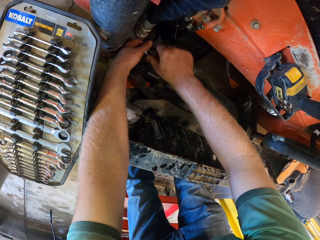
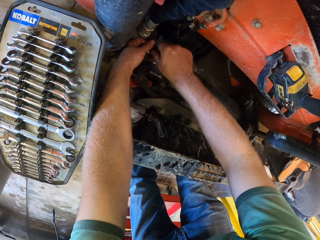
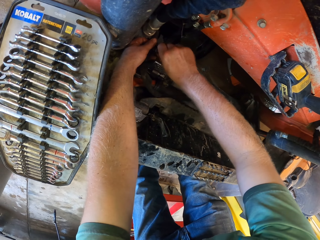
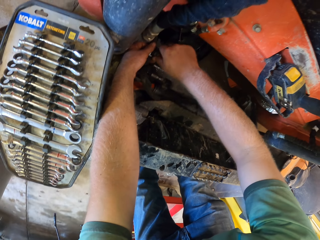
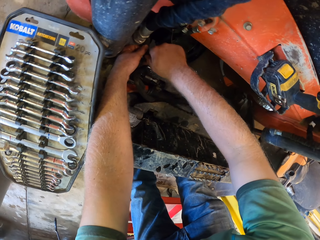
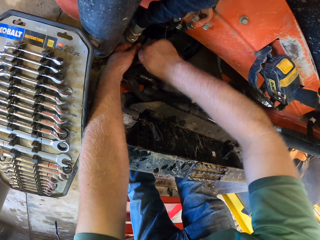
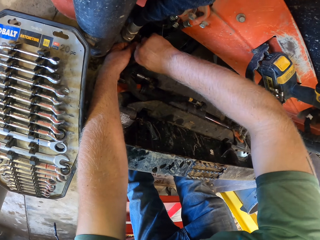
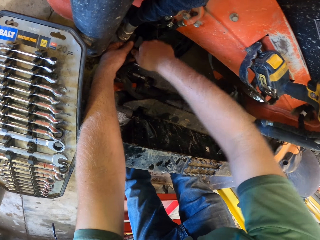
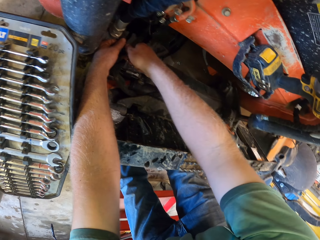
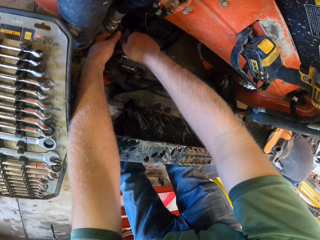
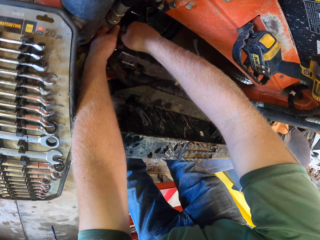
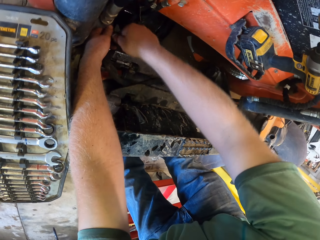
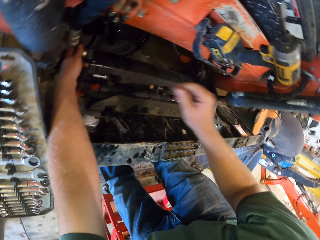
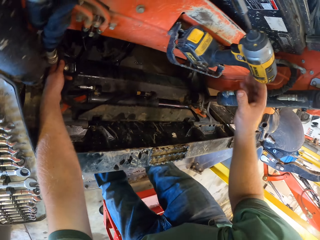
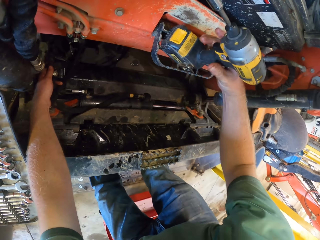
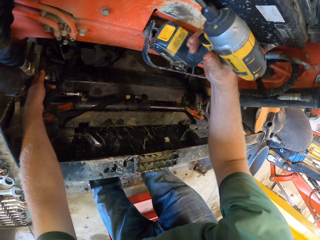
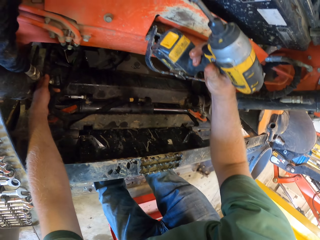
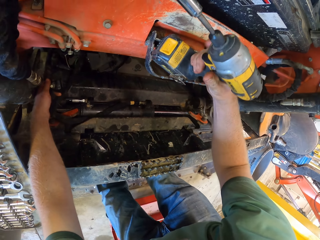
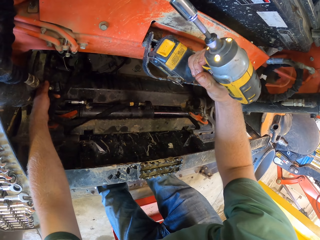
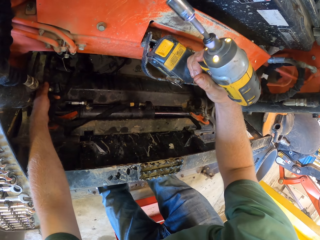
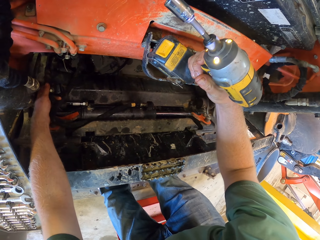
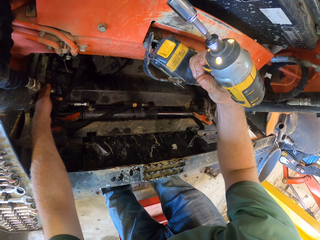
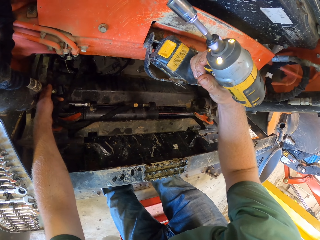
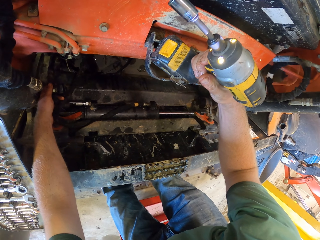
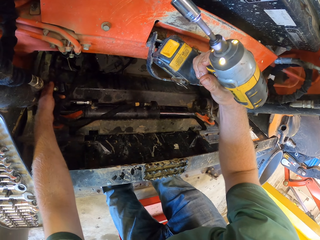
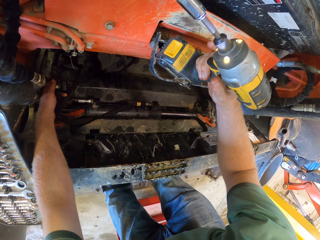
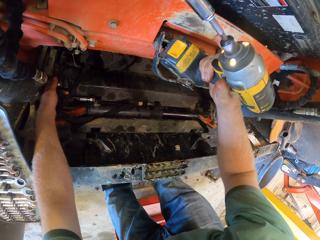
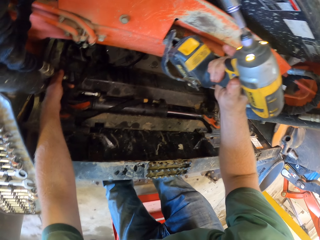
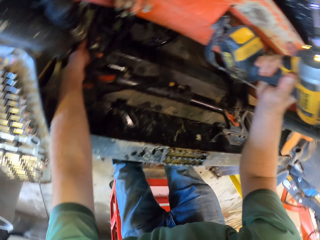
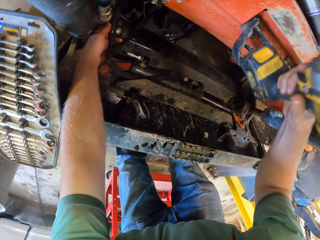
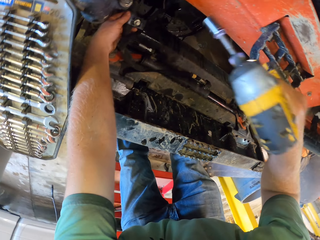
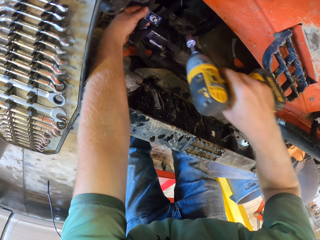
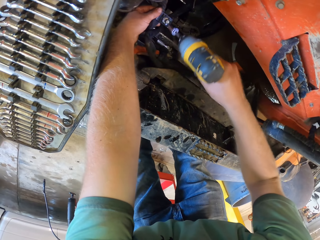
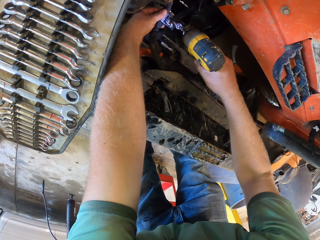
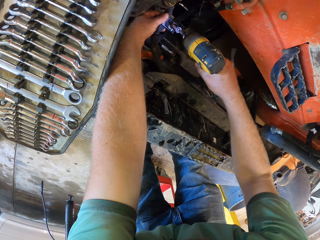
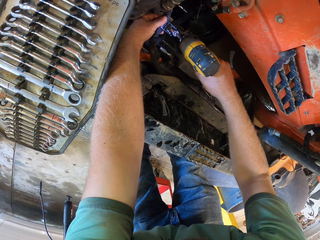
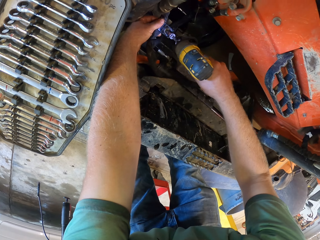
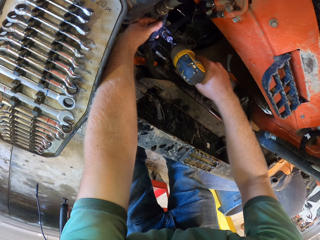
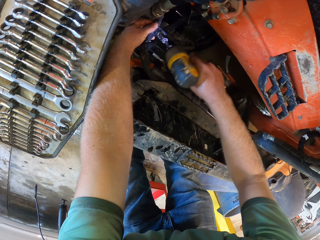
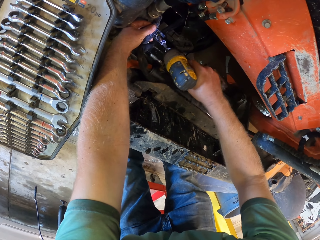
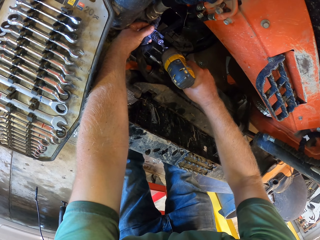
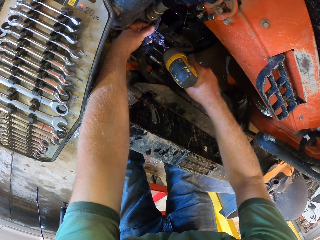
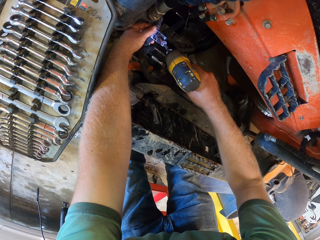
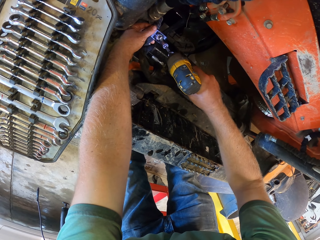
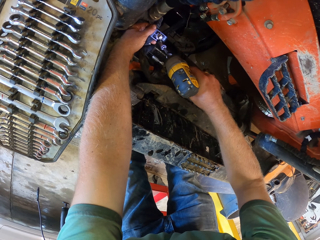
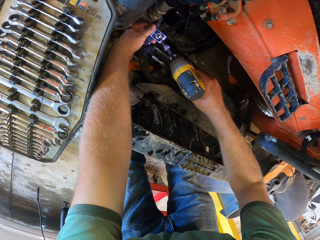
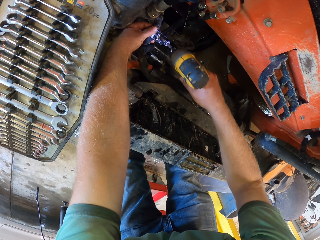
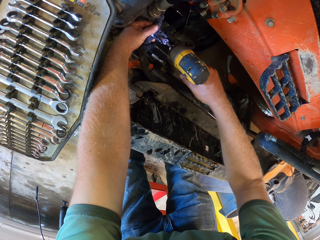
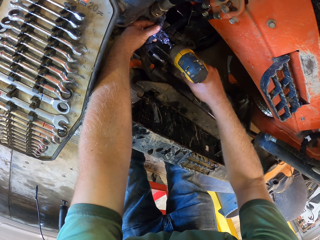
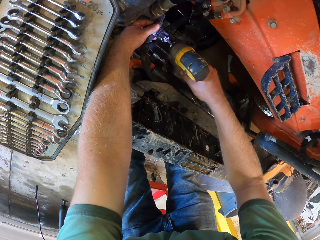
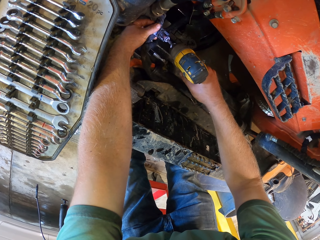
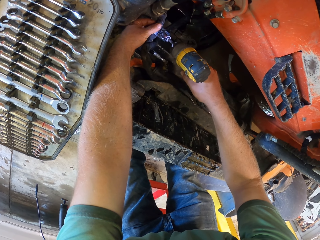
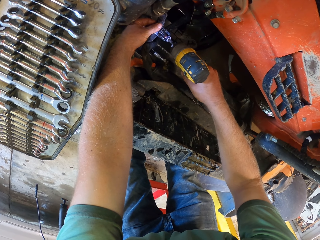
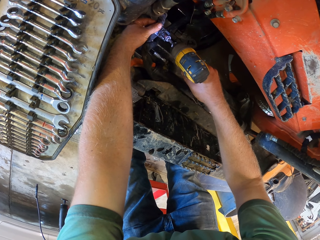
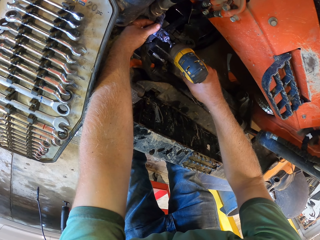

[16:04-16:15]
The camera wearer removes his right hand from the automobile. He operates an impact driver with his right hand. He lifts the impact driver with his right hand from a compartment in the automobile. He loosens a bolt with the impact driver in his right hand.

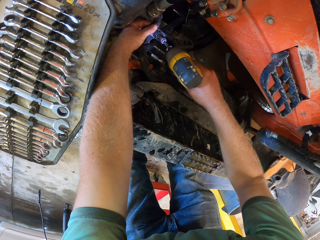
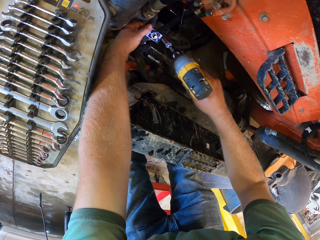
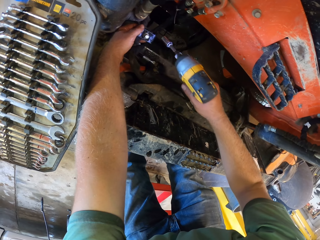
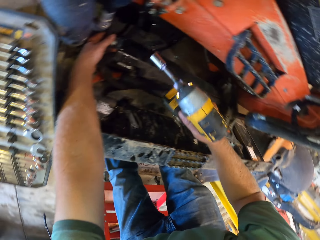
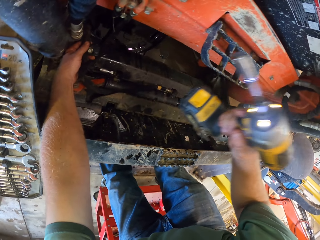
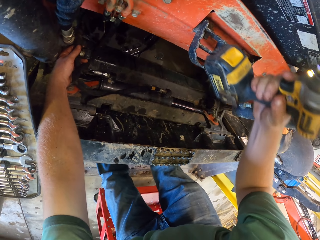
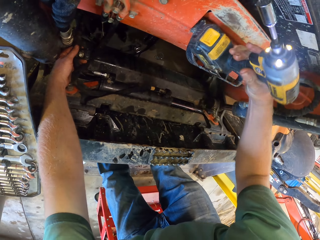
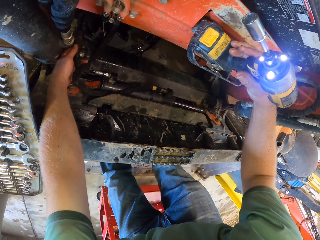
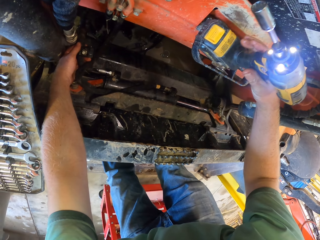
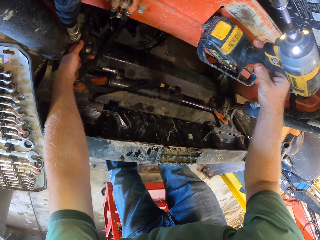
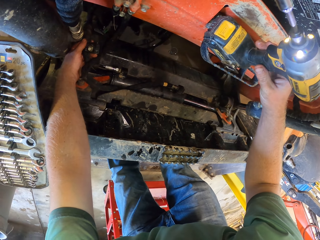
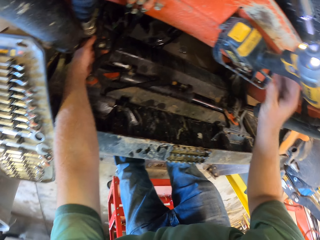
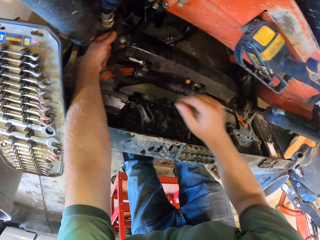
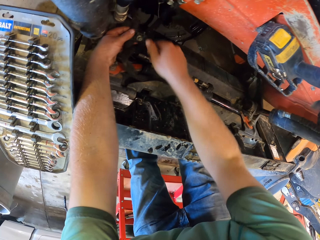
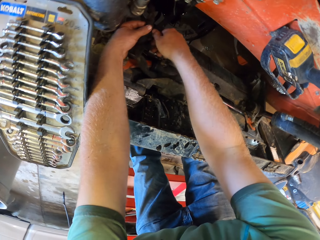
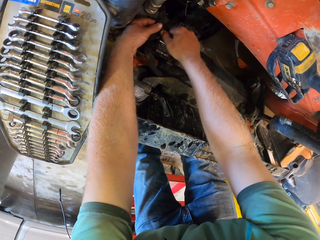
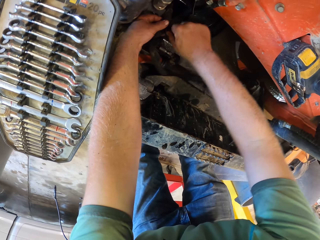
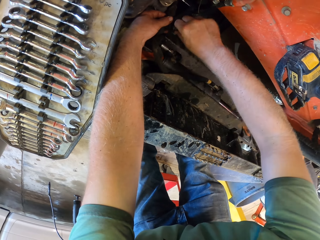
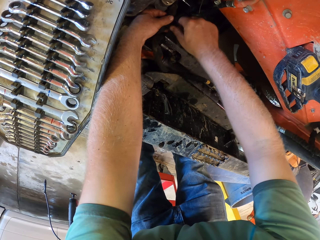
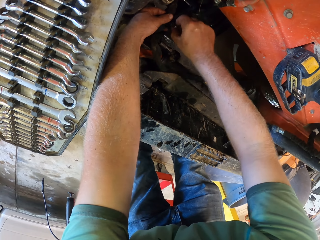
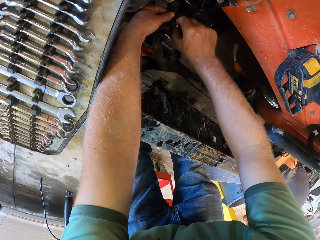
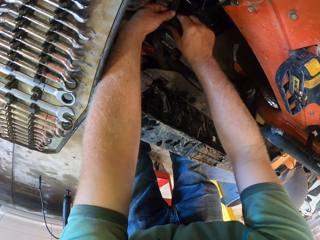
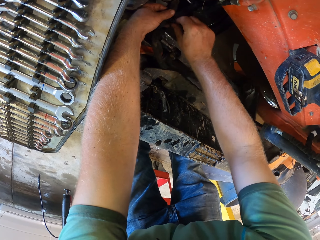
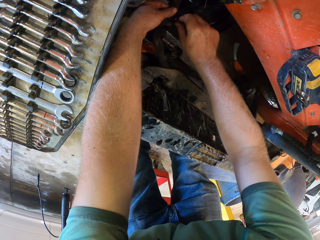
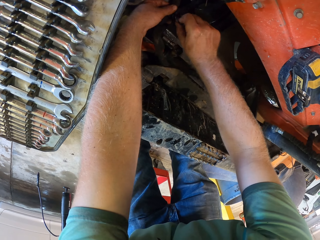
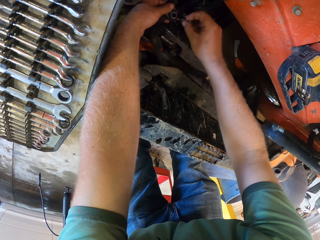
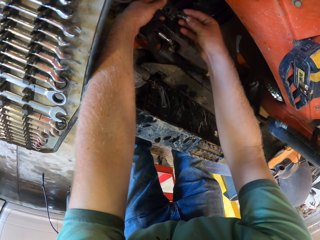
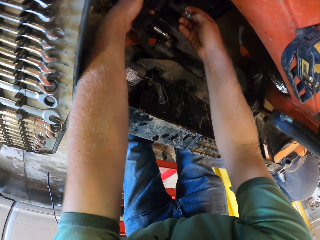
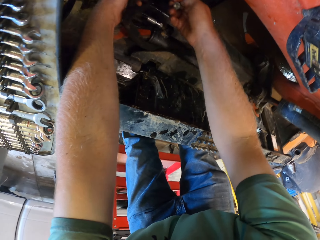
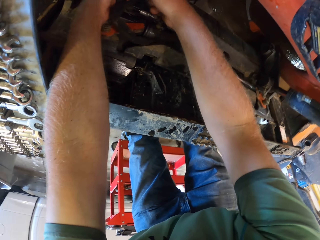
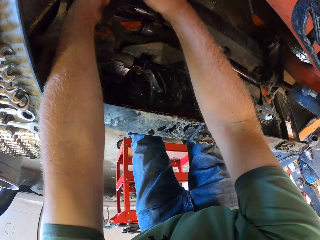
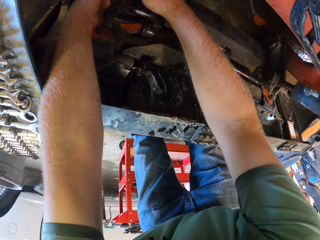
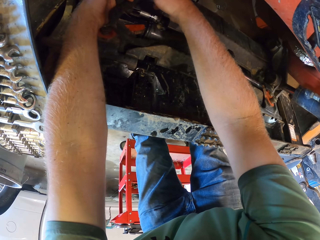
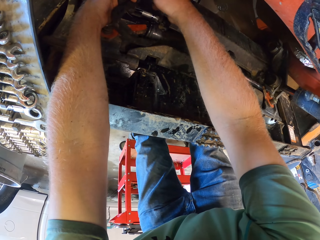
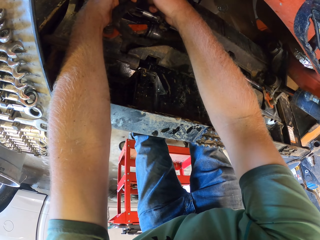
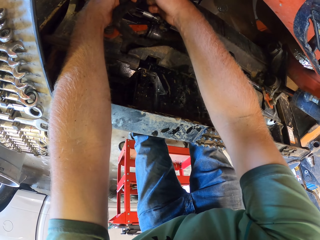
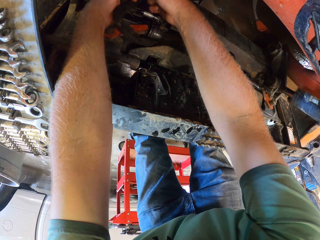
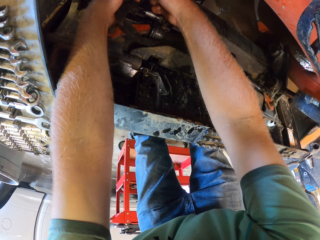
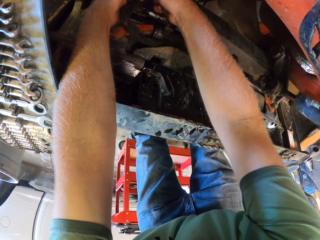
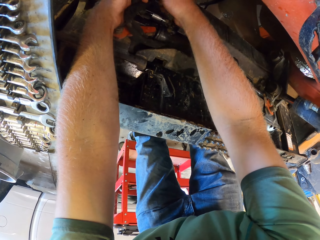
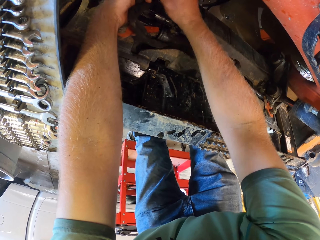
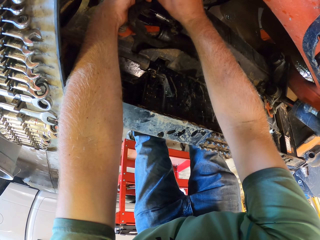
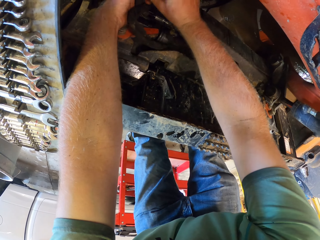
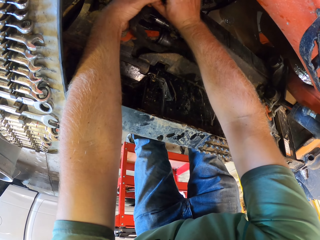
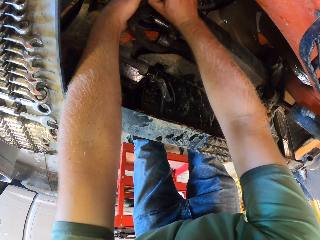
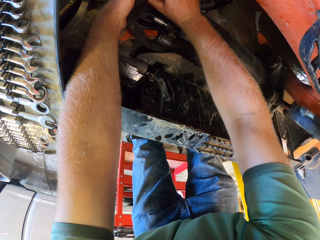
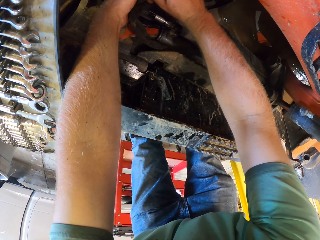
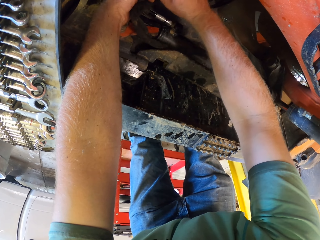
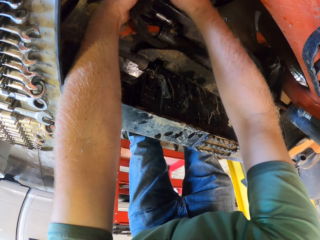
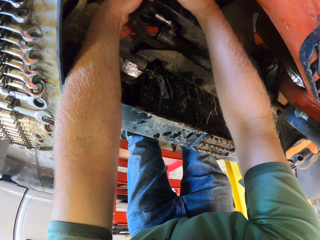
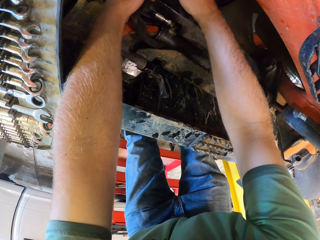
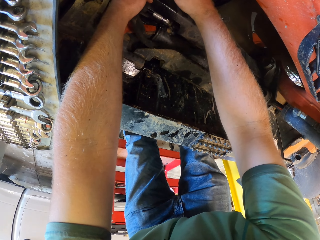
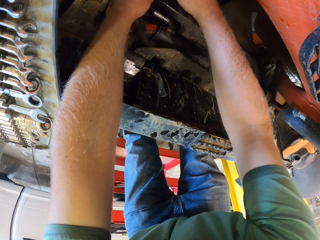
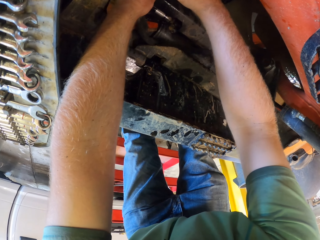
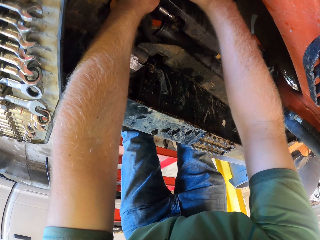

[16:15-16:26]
The camera wearer places the impact driver in the compartment of the automobile with his right hand. He loosens the bolt from the automobile with his right hand. He removes the bolt. He repairs the automobile with his hands.
